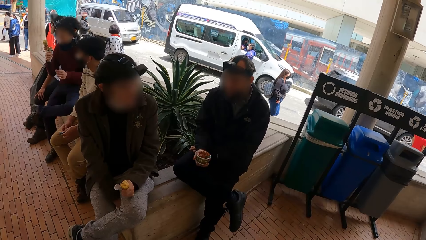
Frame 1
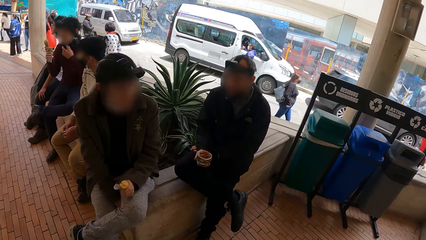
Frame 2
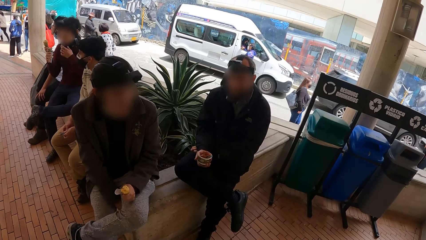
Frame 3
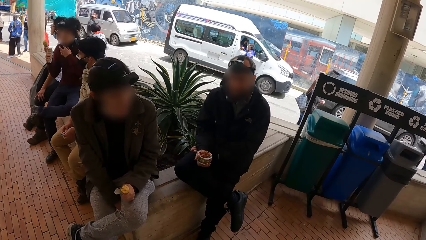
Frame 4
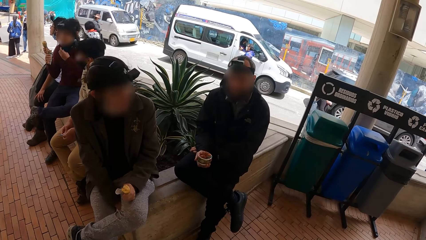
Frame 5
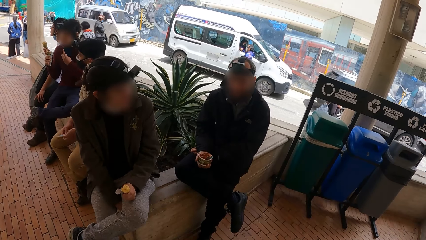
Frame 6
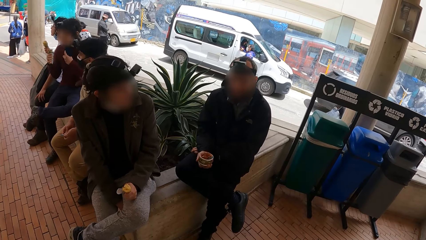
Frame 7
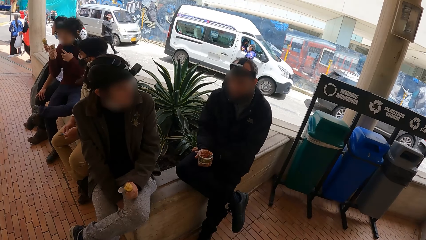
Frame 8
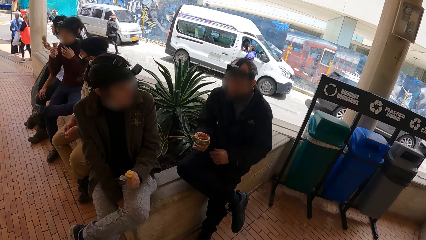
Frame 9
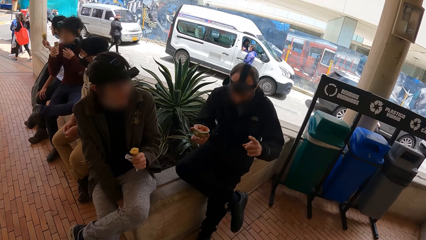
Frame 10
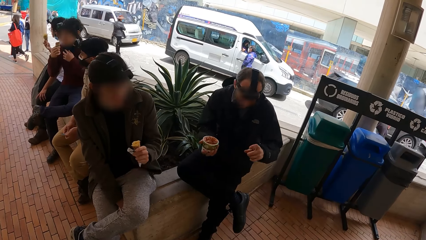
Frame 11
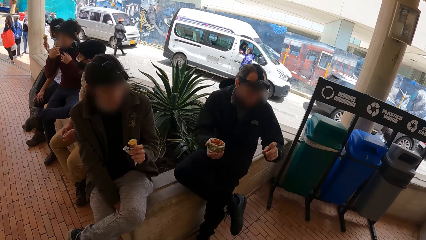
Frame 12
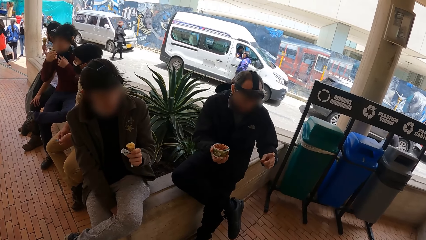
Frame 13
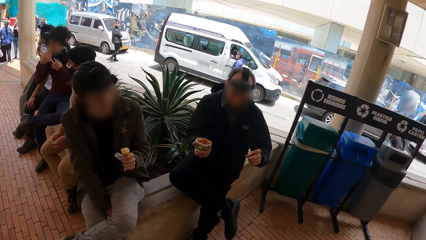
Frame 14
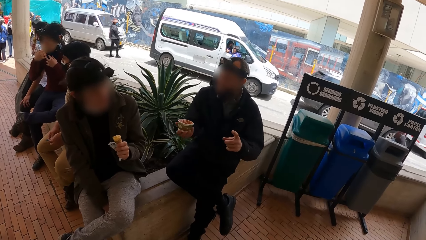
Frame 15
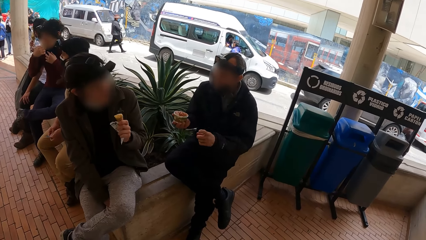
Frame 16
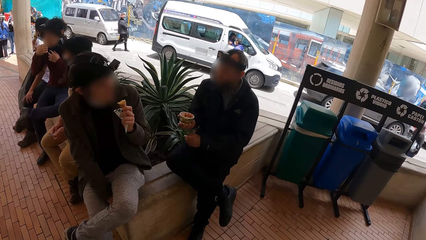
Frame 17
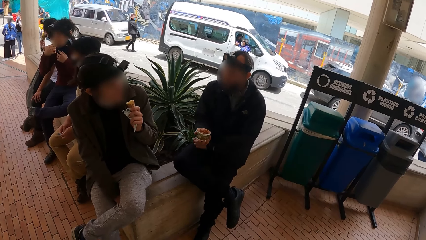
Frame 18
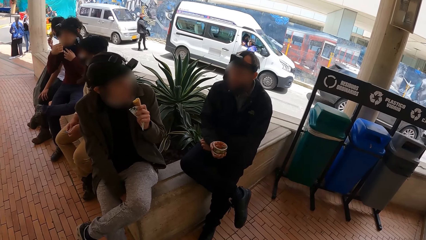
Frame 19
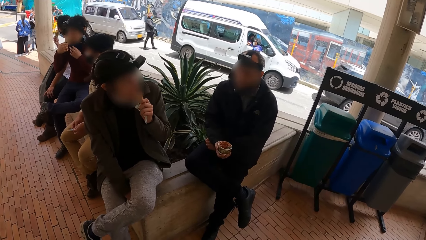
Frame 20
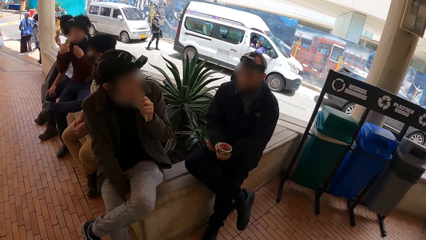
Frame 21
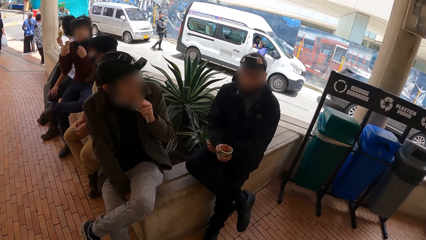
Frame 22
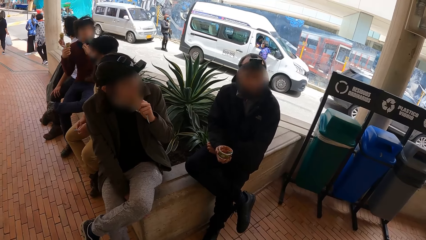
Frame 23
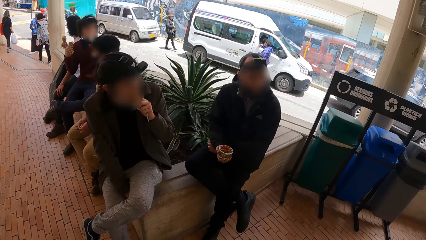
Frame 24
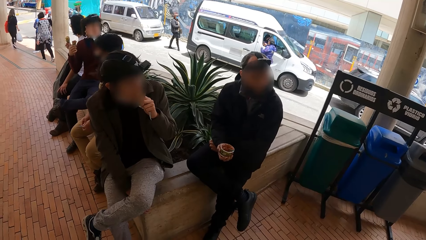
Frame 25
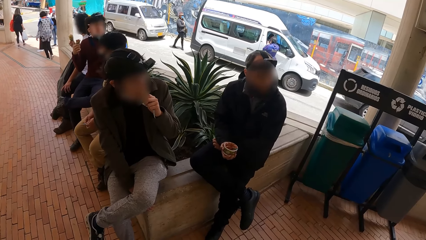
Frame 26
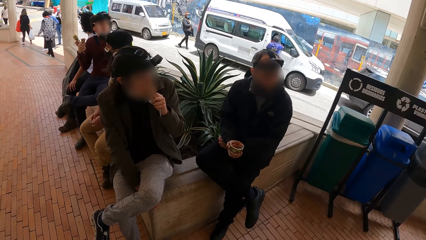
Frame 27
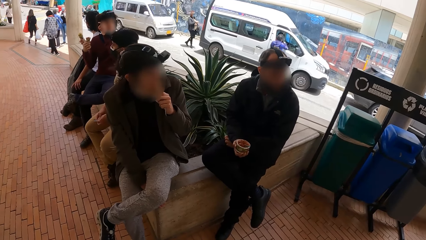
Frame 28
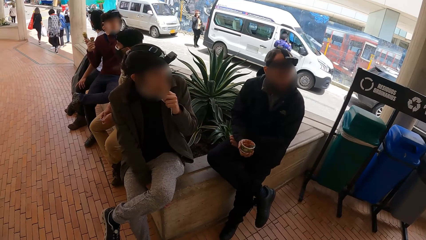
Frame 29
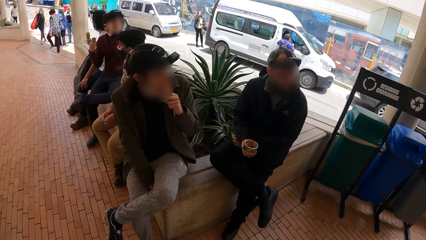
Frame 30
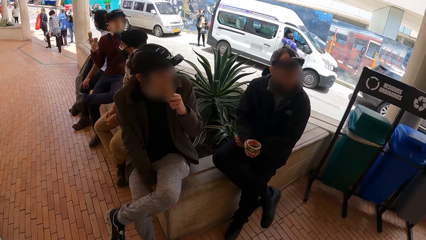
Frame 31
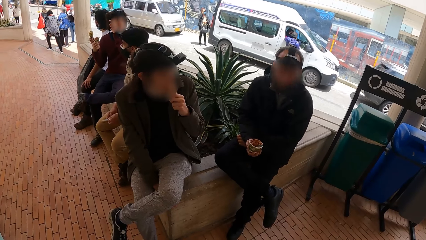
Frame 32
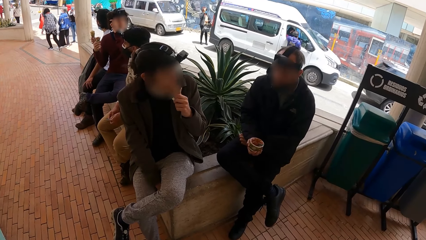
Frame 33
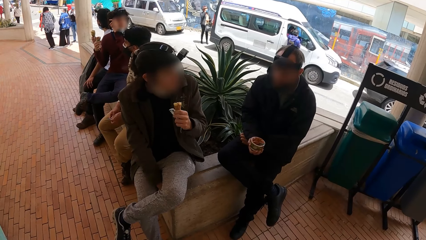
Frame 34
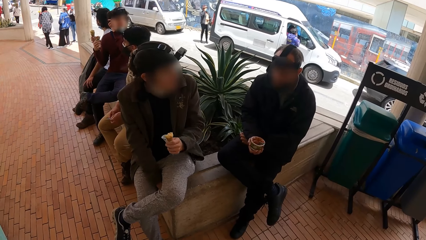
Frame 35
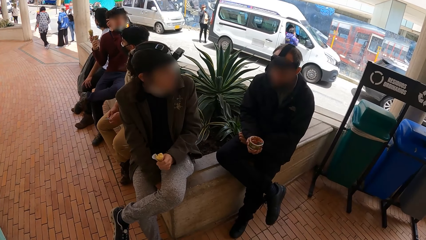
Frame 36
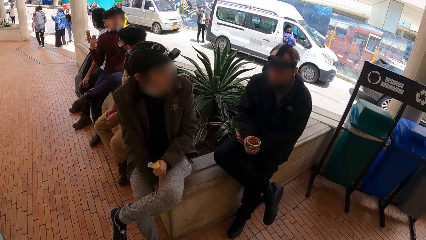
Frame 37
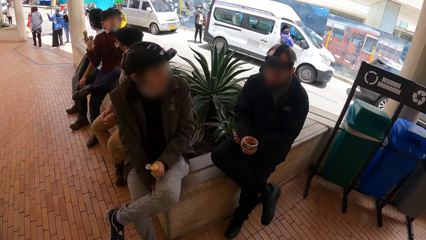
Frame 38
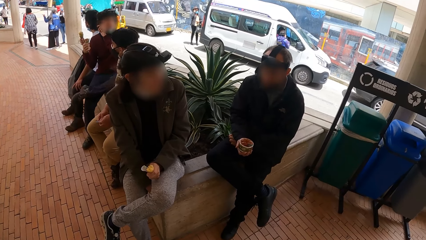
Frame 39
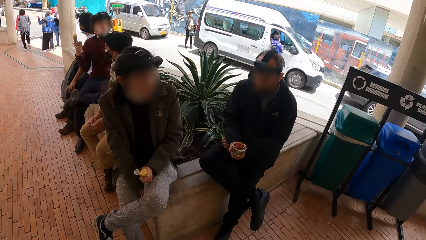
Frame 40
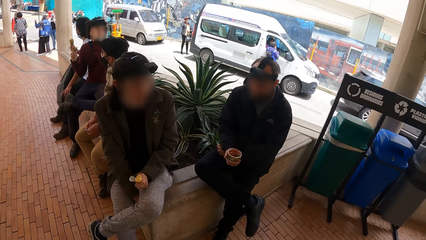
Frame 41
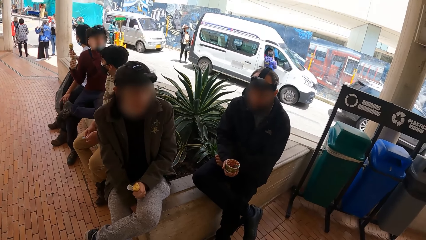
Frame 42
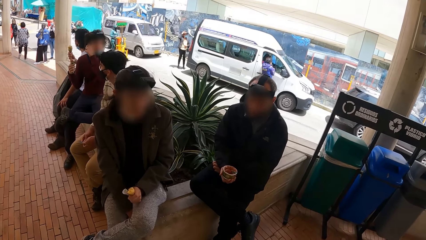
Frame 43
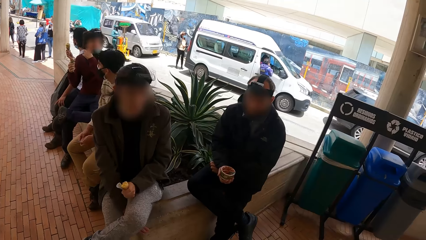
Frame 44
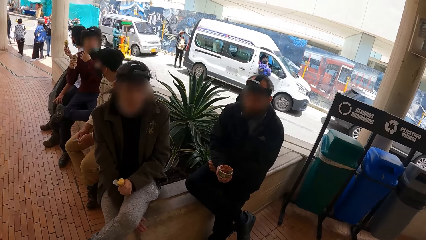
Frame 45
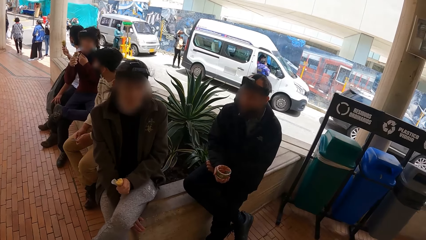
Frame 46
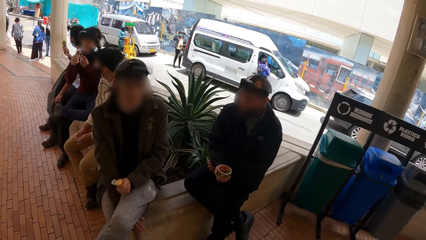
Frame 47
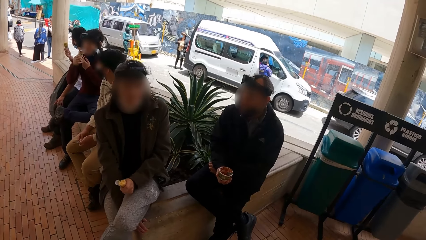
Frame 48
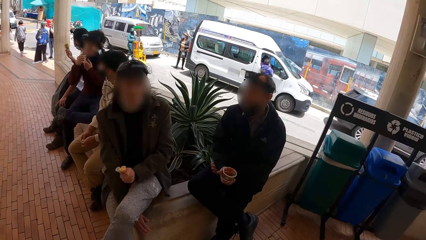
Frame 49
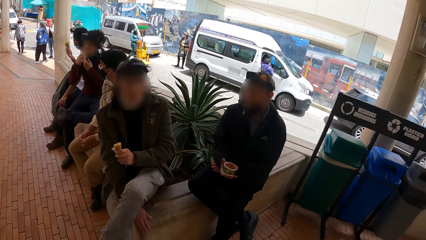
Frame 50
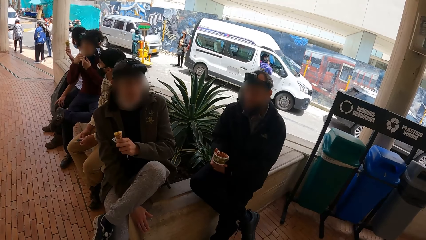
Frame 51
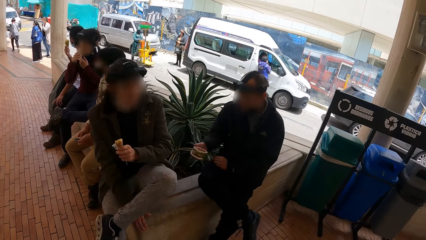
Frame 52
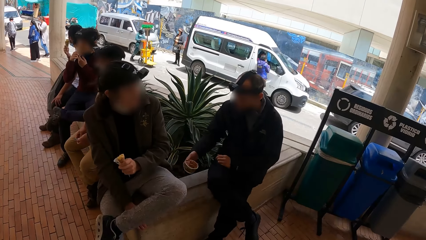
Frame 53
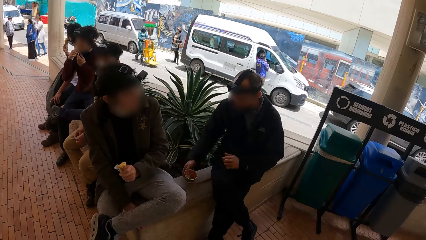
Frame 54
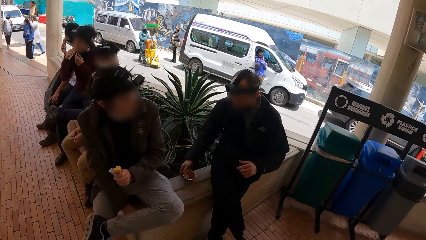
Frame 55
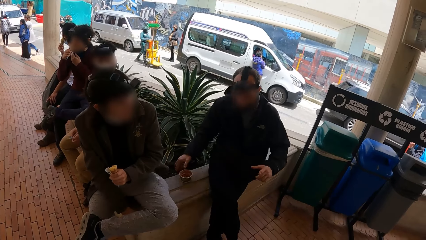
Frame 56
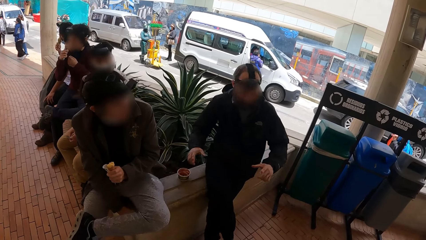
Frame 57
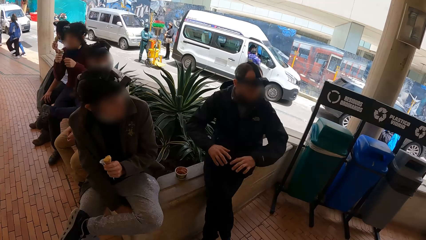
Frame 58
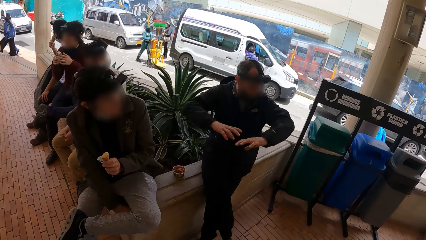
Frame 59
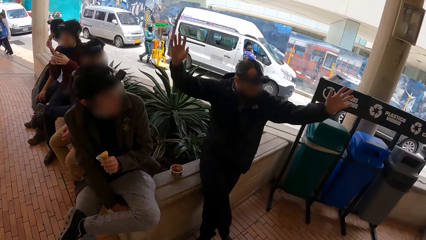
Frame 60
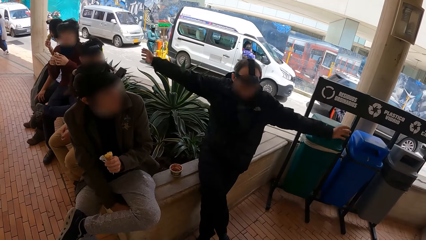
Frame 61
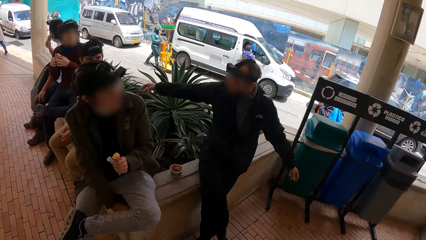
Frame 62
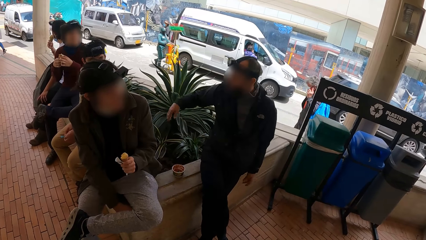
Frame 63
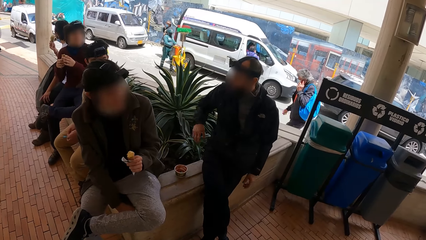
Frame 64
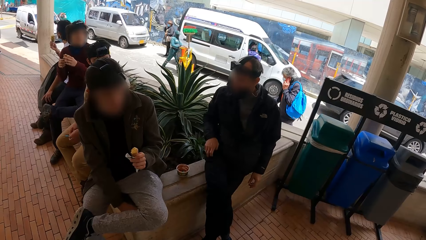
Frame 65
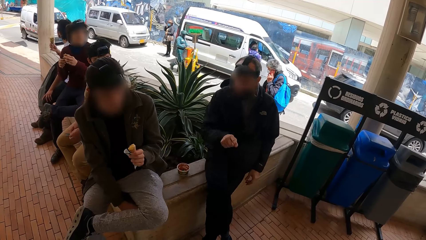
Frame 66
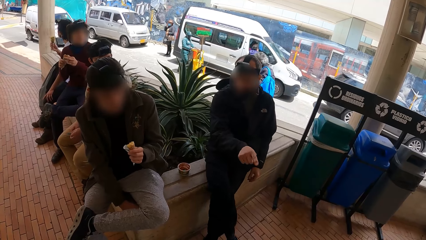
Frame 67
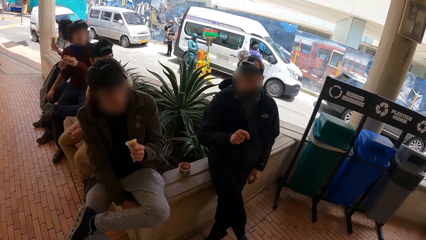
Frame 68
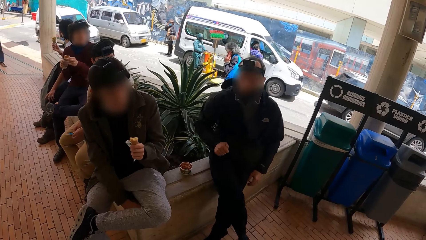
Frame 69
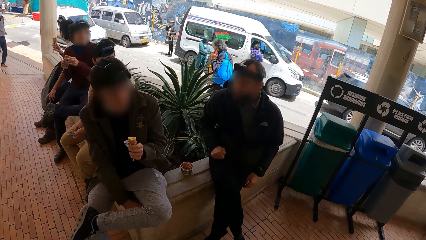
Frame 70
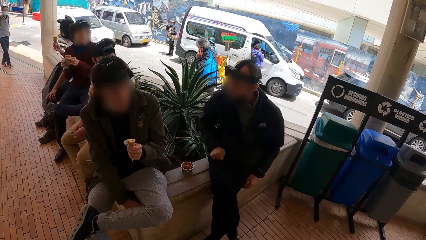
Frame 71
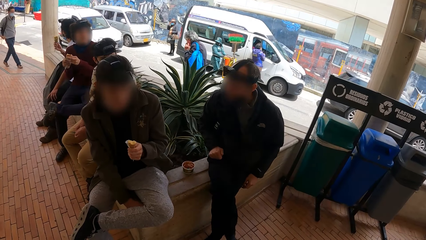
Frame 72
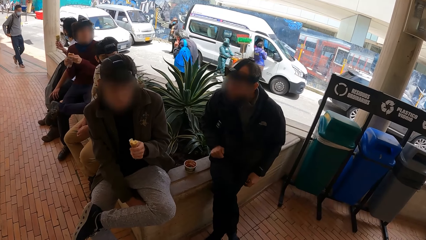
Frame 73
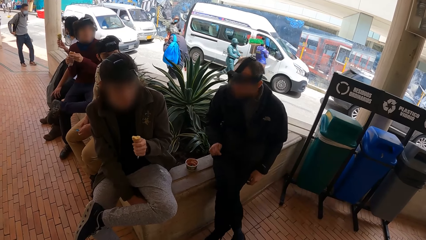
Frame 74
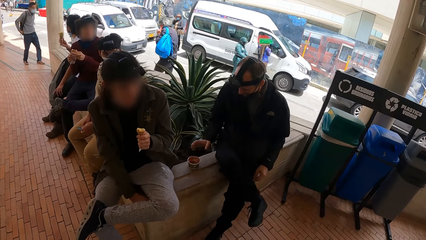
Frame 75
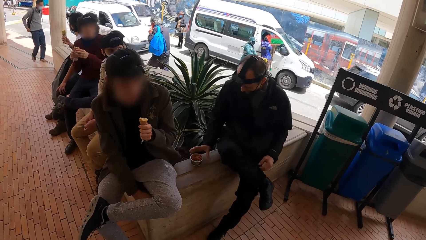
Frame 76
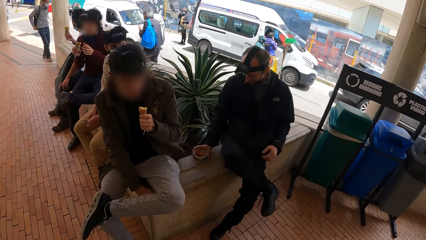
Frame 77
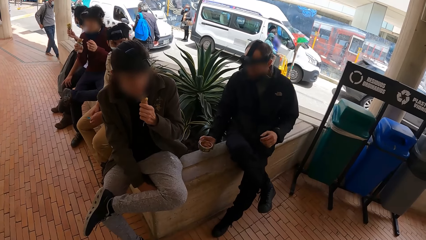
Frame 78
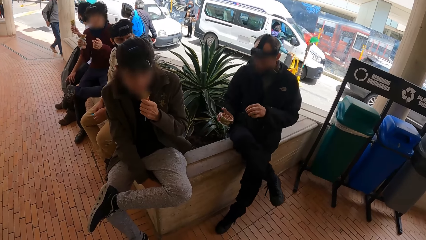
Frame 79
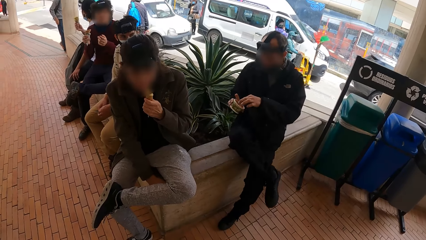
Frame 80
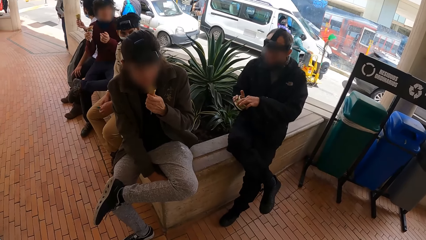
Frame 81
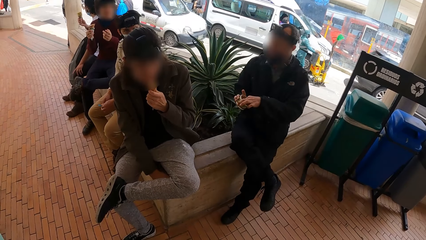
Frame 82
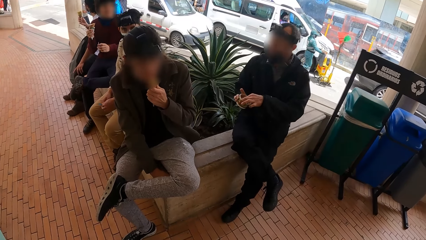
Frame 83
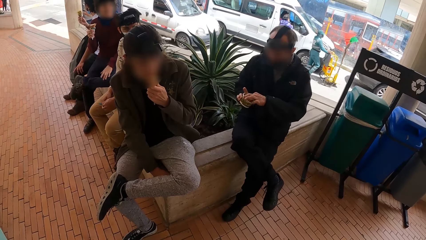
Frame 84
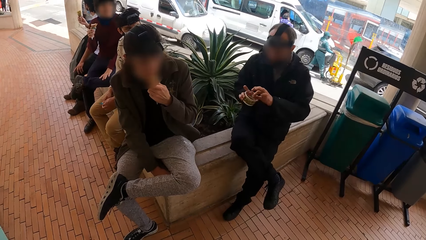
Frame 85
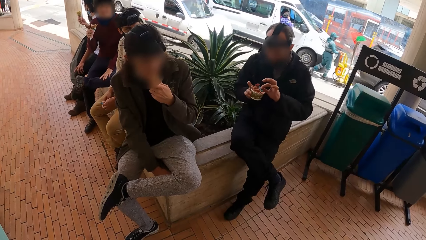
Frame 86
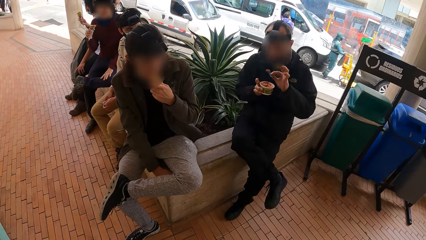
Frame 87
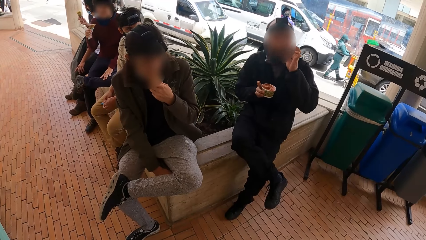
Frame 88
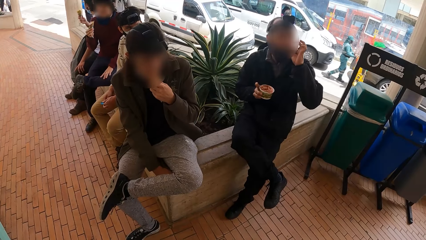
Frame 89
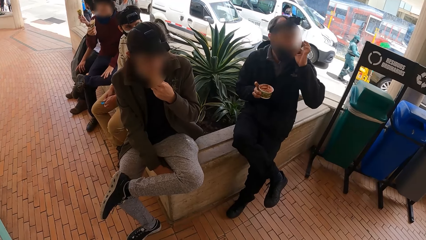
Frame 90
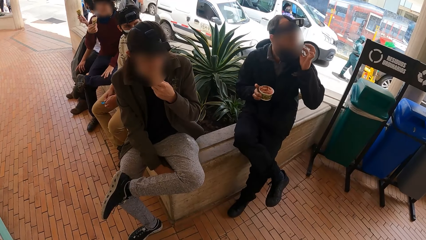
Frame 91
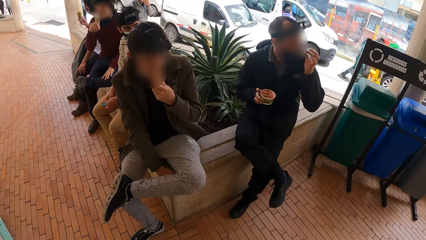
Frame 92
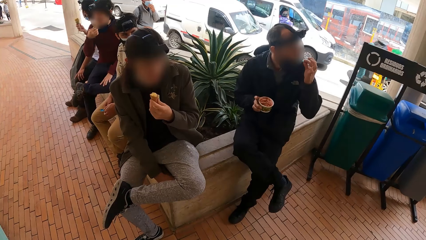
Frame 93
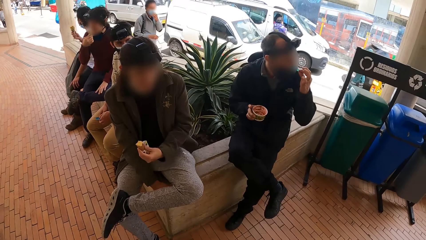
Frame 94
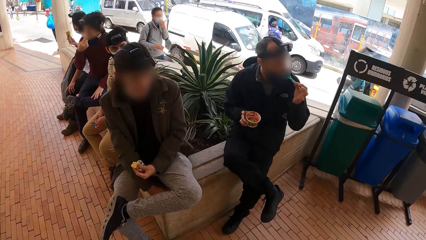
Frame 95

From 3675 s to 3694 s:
The man interacts with another man and the camera wearer with his hand. The first man places his left hand on his lap. The man places the cup on the culvert with his right hand. The man interacts with the other man and the camera wearer with his hands. The first man places his right hand on his lap. The man picks the cup on the culvert with his right hand. The man picks the spoon in the cup with his right hand. The man licks the ice-cream on the spoon with his left hand.
